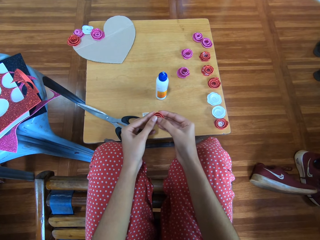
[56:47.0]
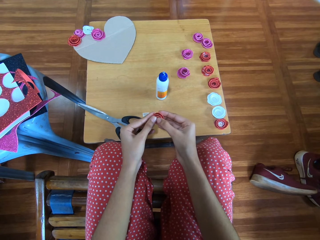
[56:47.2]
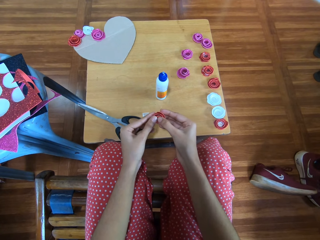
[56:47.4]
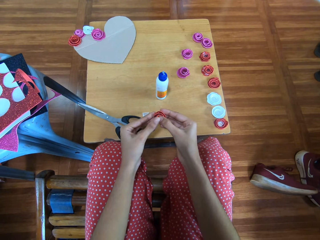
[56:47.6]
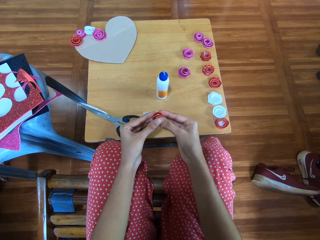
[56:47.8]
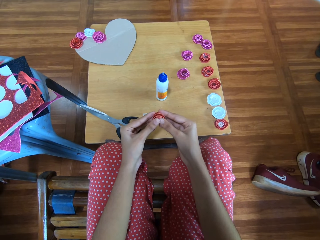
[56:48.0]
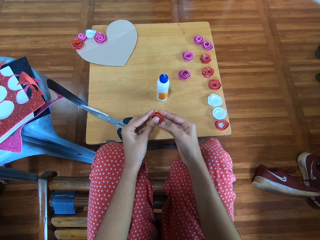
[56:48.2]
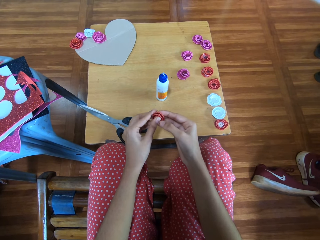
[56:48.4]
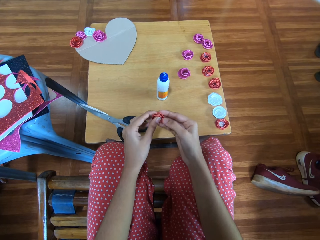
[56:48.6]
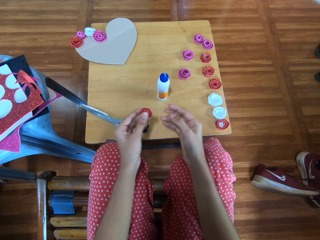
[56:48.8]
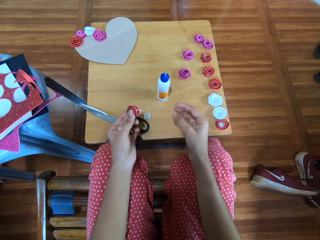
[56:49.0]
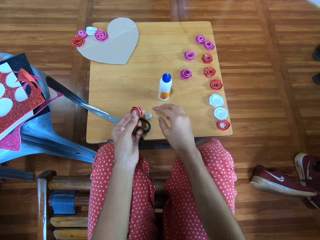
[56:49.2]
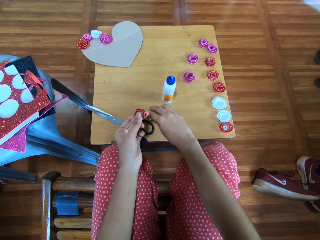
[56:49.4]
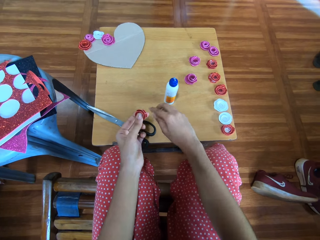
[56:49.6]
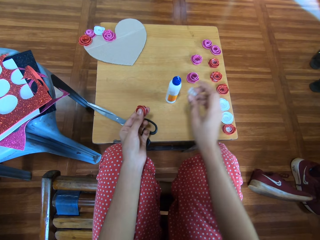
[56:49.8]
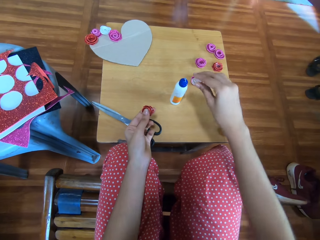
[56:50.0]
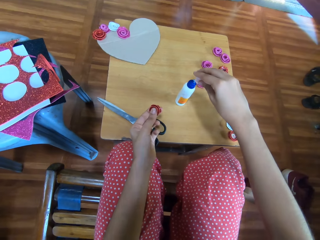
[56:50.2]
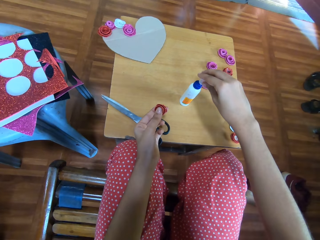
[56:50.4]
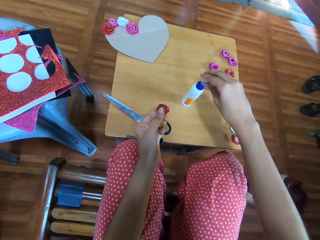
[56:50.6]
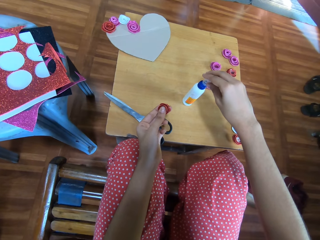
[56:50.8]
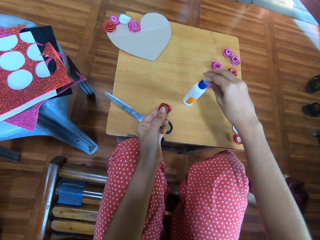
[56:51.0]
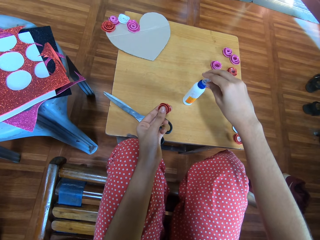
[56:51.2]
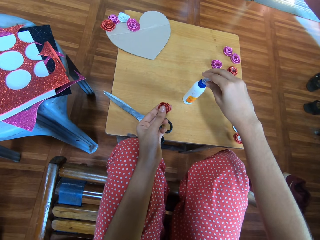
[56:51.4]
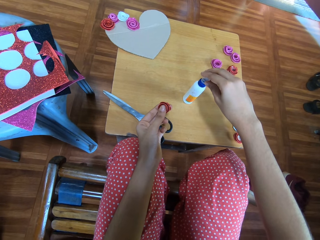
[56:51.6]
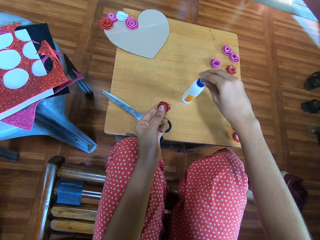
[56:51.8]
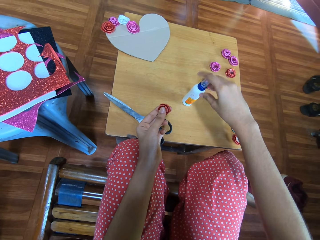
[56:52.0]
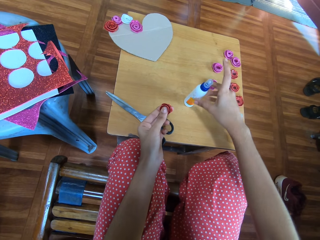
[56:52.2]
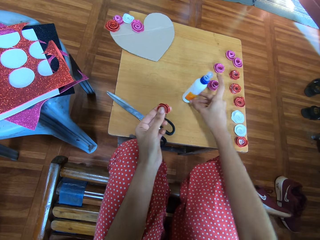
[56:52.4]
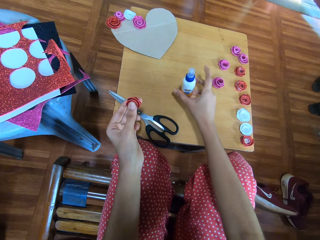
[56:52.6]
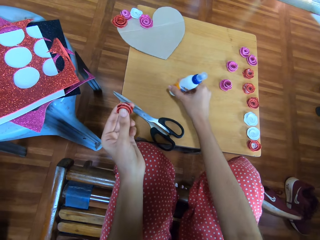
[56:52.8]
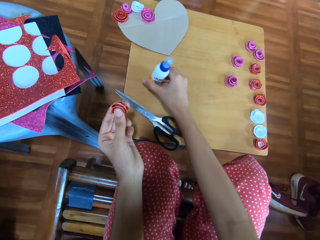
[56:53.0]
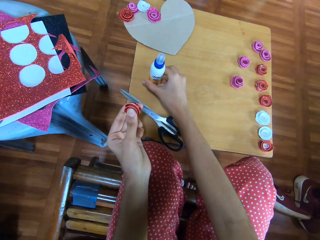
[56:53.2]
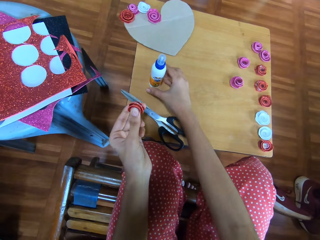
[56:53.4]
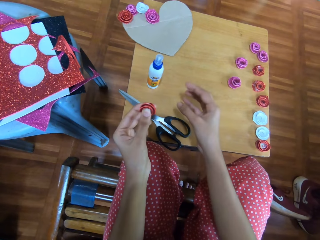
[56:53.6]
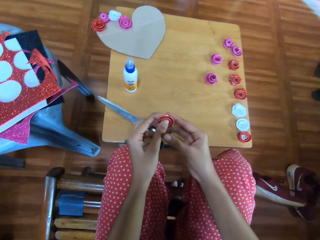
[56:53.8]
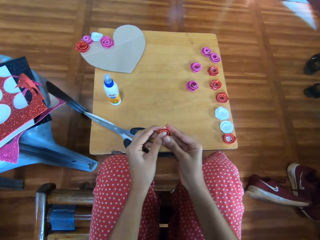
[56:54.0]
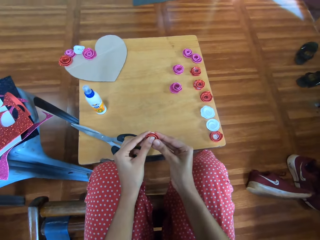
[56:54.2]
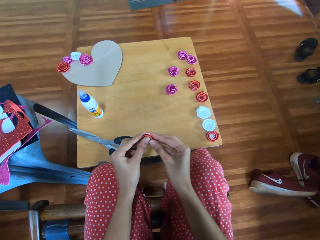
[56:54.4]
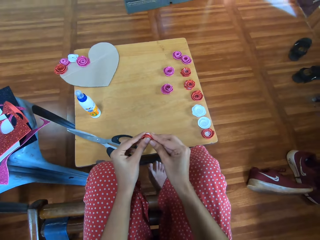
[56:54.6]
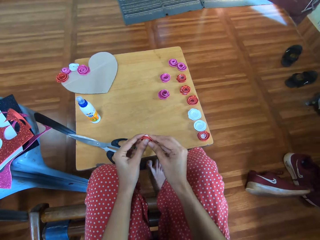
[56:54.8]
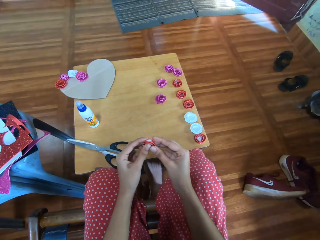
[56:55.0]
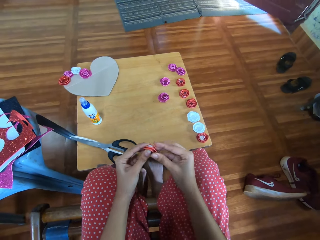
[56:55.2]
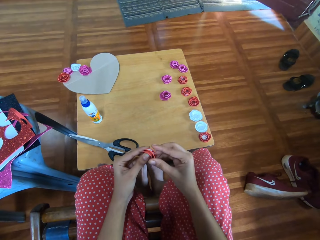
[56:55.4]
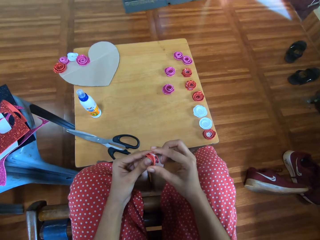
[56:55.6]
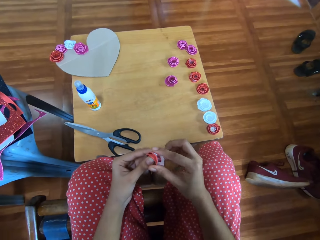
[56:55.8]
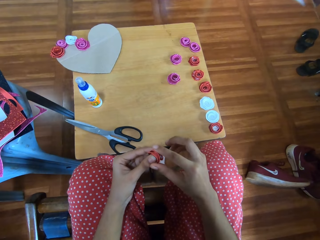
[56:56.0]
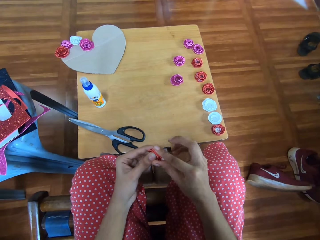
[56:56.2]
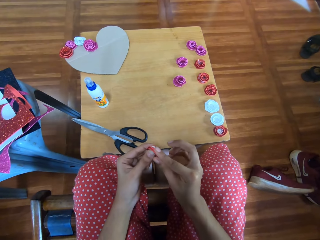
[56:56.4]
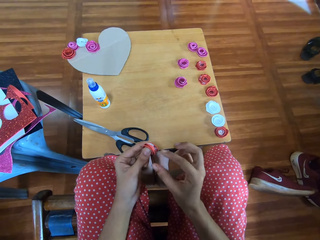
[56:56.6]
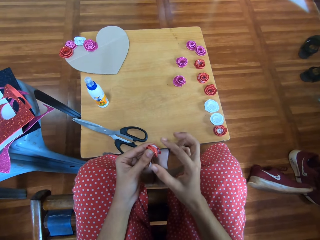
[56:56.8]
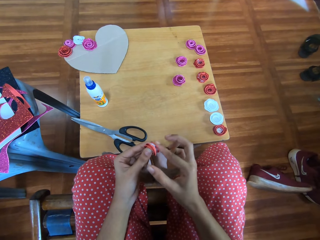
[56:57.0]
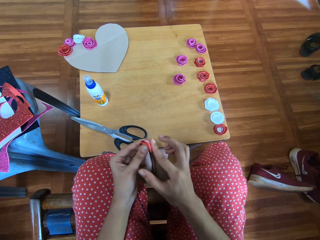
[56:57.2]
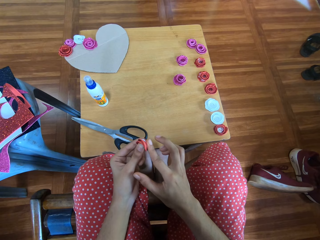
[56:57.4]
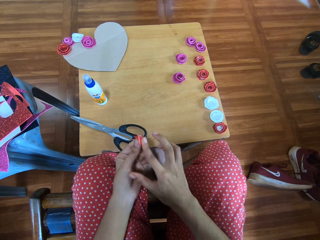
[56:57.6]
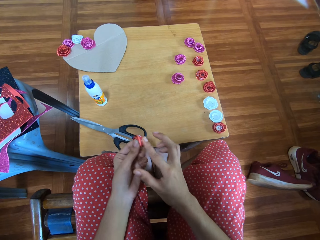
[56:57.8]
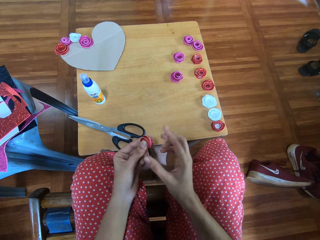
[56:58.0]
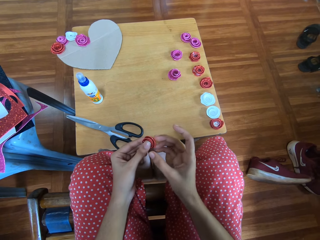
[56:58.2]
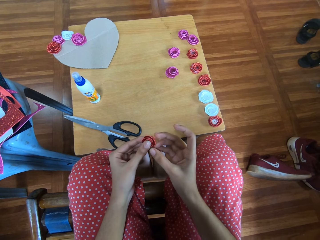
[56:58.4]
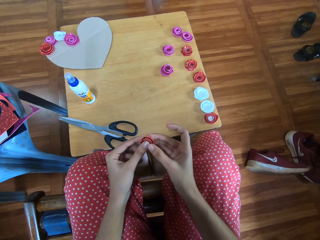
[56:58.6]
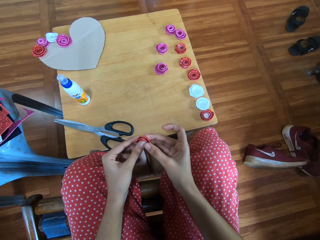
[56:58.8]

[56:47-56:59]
The camera wearer carries the cover of the glue. They close the super glue. They move the super glue. They fold craft paper.

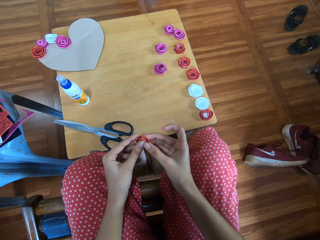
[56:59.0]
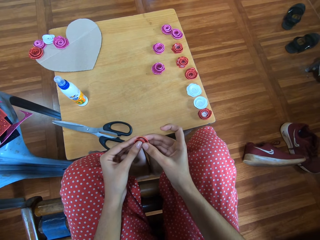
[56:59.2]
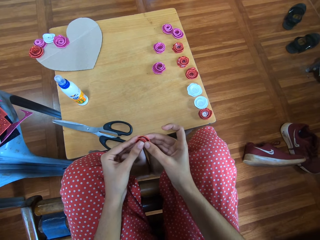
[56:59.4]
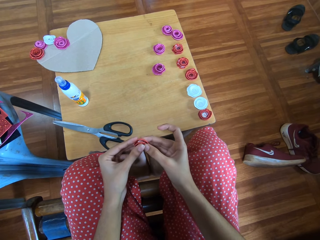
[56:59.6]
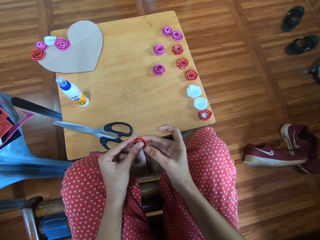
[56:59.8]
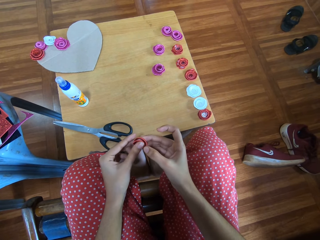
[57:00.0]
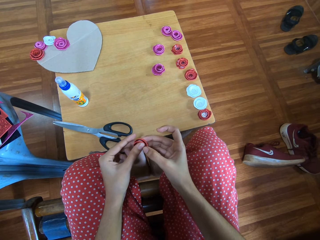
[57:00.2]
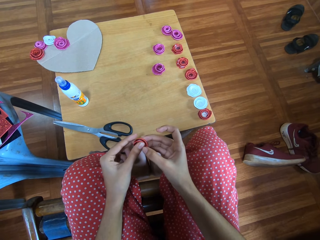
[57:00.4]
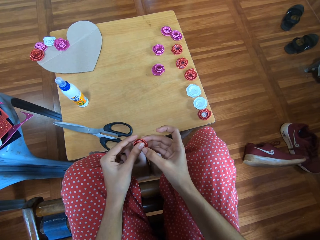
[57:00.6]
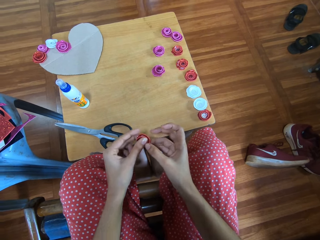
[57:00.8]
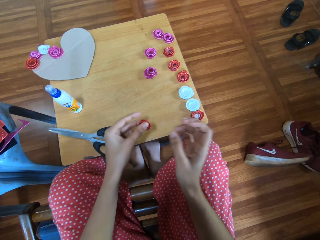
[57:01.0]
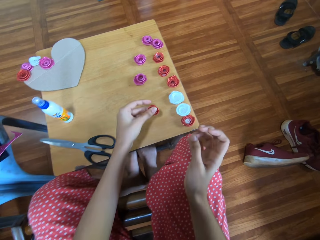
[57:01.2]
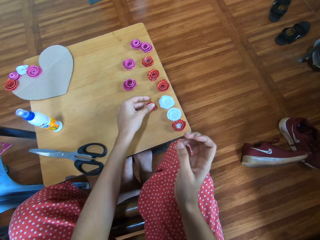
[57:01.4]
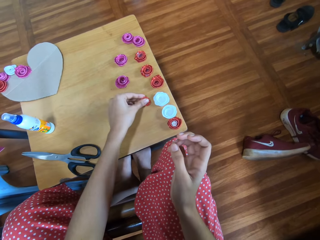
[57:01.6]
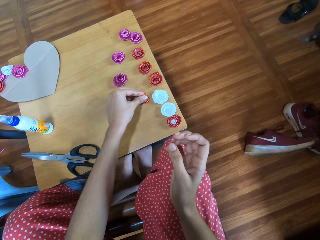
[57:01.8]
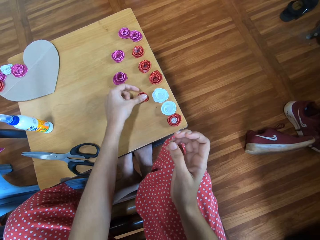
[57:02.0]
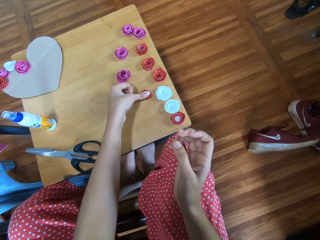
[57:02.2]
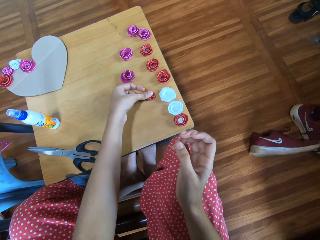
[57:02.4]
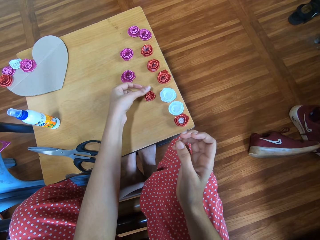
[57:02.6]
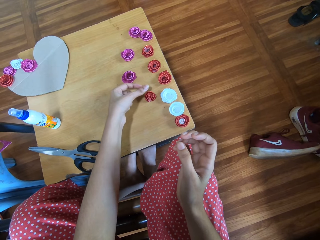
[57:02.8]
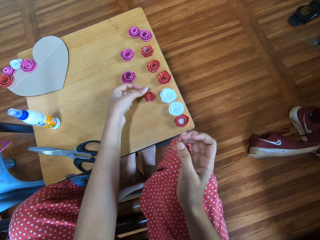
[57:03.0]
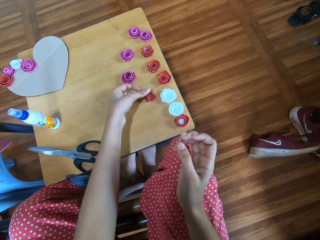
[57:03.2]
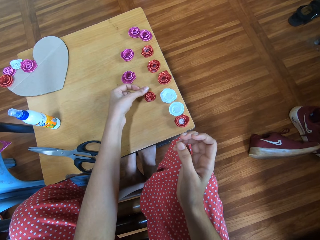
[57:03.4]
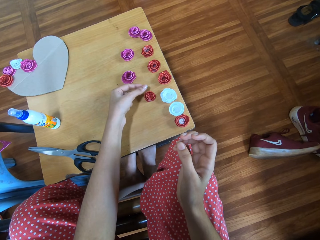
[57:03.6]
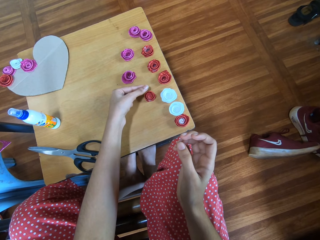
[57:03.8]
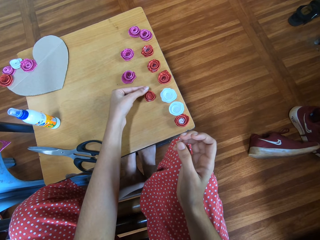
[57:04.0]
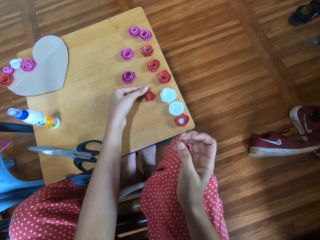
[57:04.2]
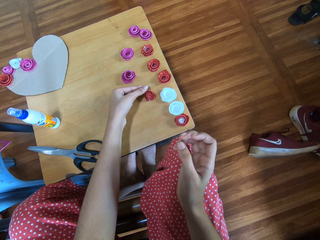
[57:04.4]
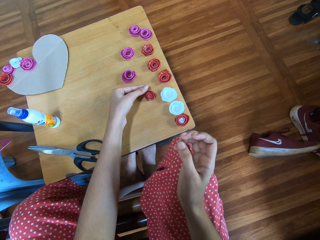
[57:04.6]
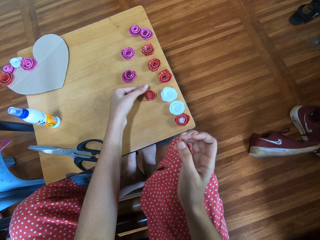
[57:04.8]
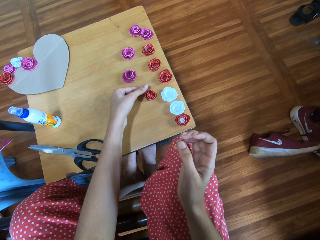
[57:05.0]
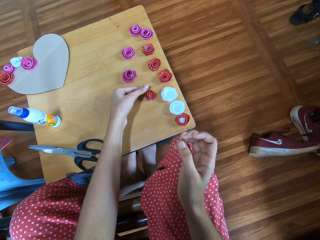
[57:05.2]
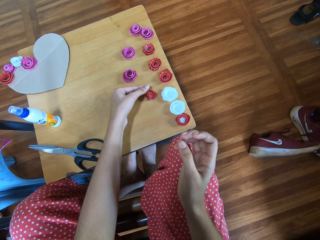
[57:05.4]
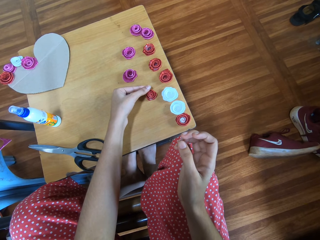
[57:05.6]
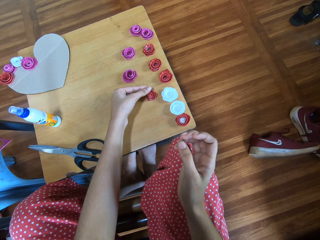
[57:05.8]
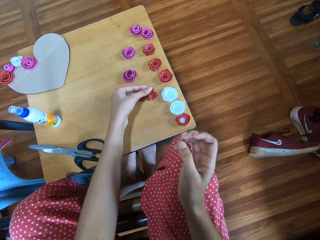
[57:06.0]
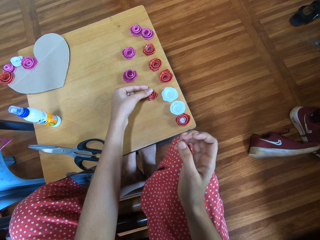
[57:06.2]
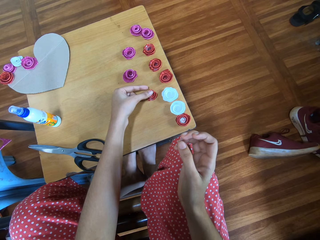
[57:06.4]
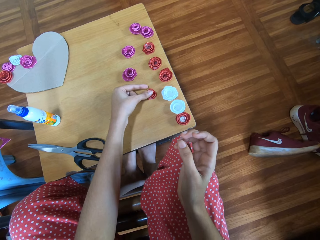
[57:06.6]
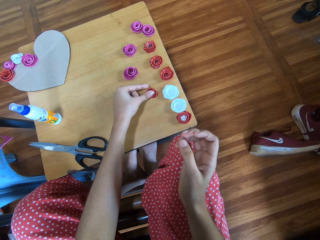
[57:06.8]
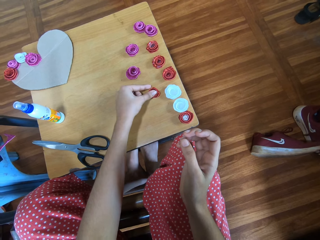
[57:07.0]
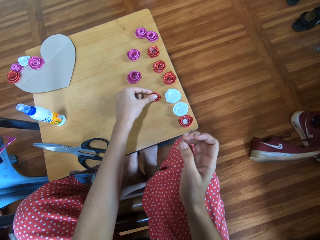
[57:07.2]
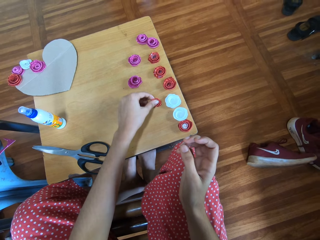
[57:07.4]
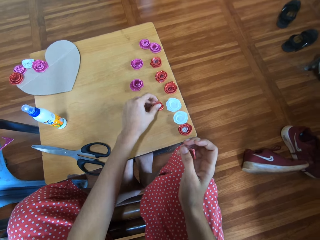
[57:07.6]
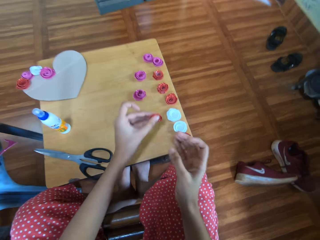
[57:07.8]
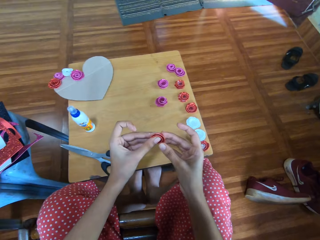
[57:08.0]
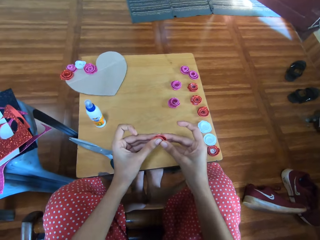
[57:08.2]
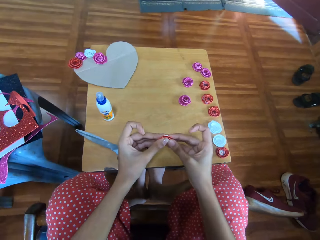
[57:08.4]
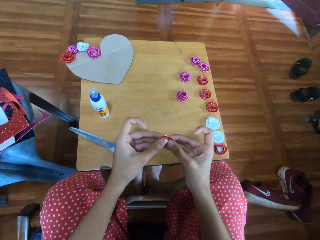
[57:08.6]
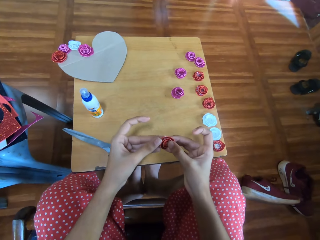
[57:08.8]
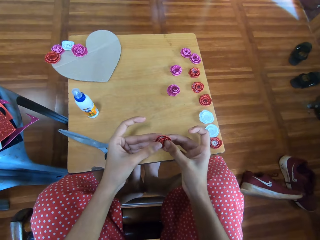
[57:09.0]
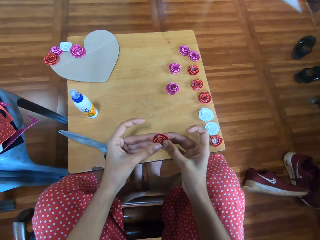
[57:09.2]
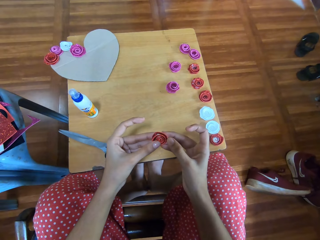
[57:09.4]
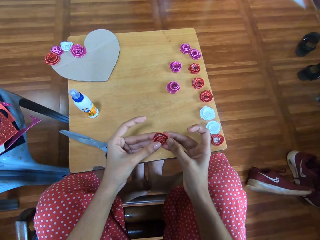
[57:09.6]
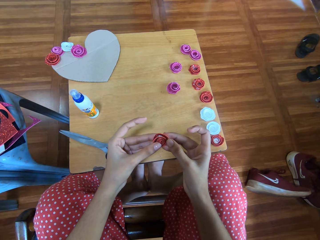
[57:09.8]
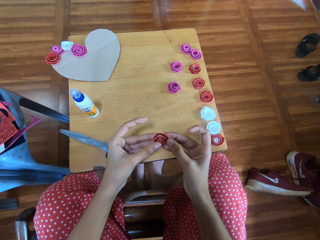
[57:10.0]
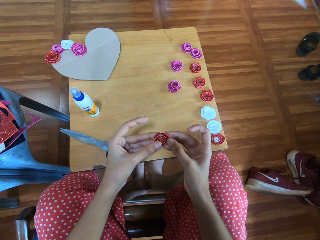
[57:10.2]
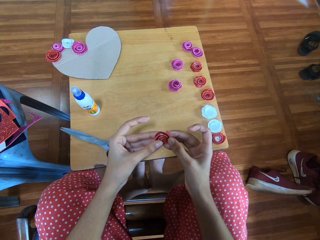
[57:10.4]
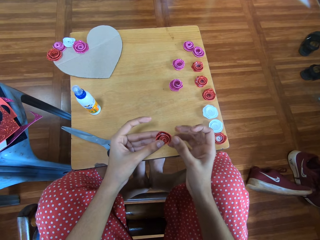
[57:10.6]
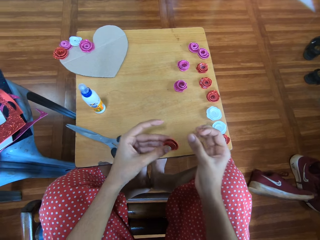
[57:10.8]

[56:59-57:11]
The camera wearer keeps the red glitter rose on the table. They carry the red glitter rose. They pick up the folded craft paper.
